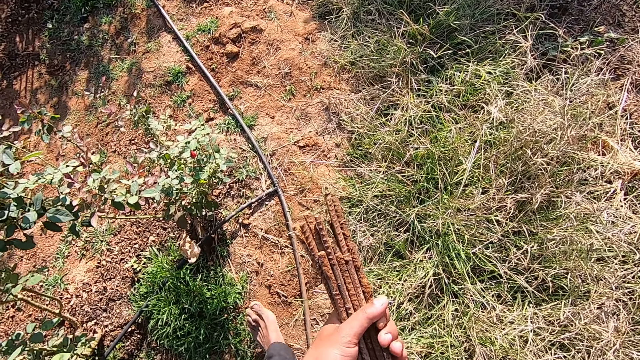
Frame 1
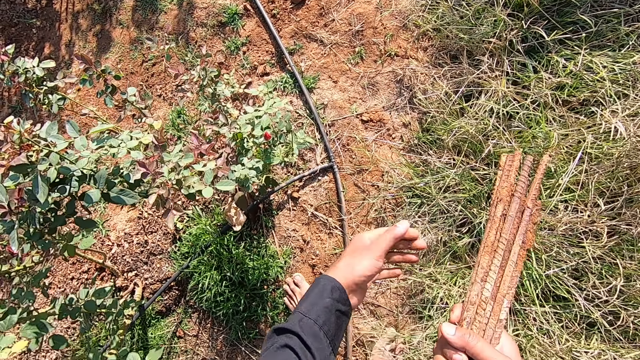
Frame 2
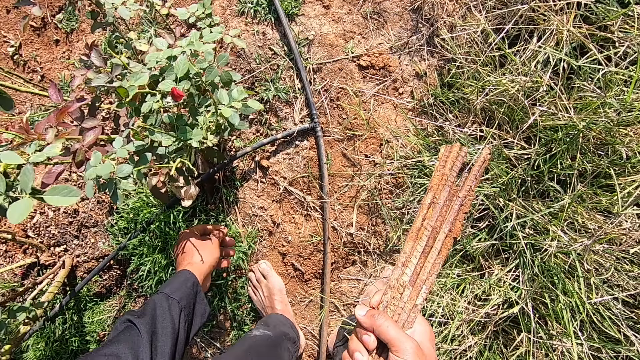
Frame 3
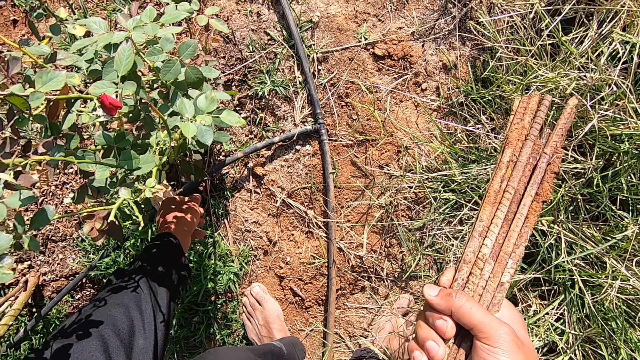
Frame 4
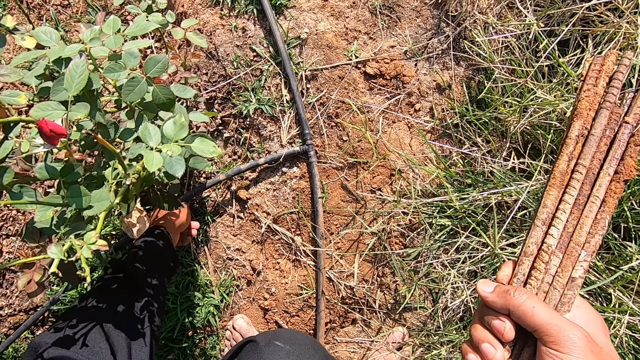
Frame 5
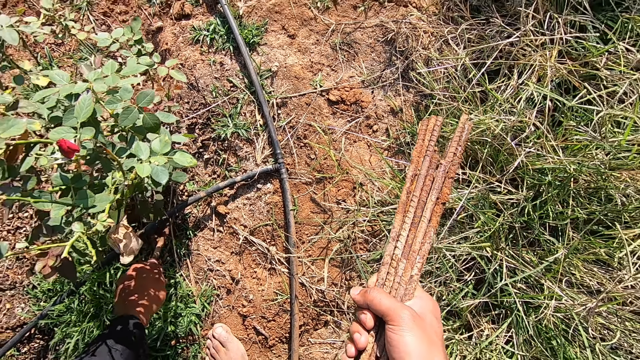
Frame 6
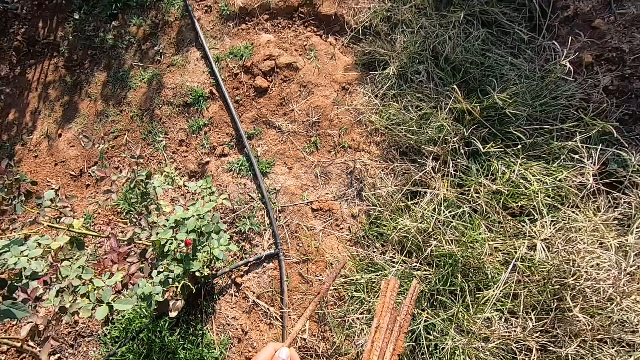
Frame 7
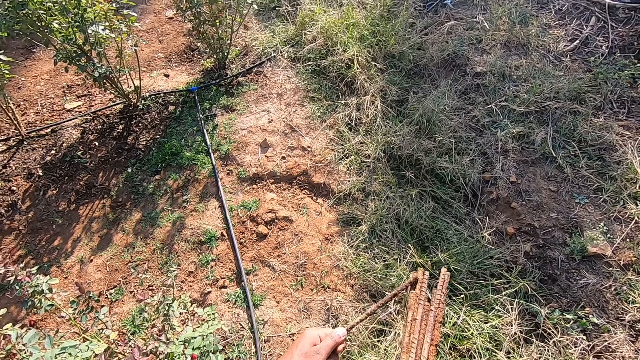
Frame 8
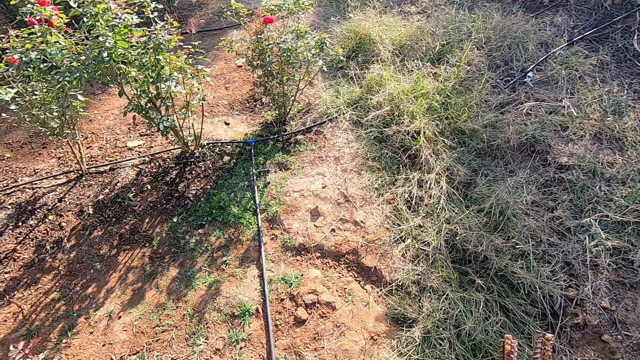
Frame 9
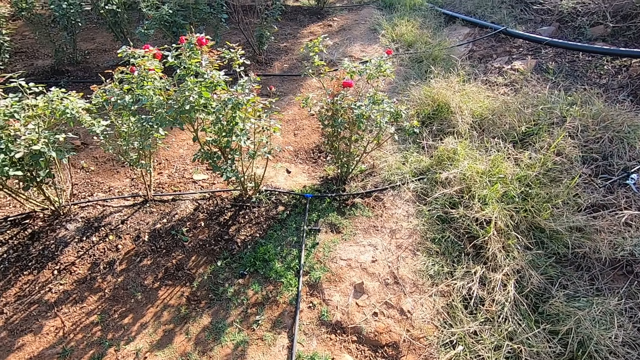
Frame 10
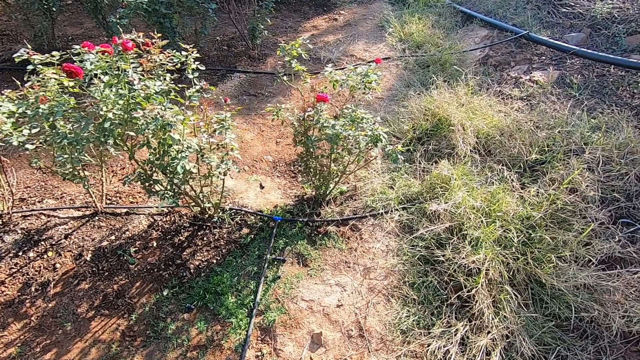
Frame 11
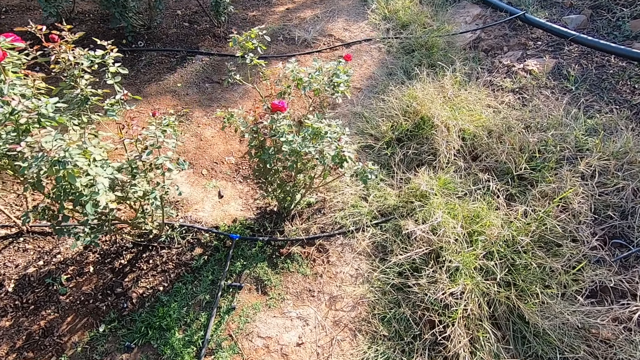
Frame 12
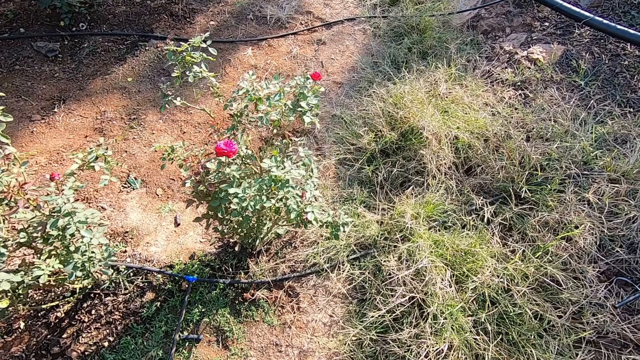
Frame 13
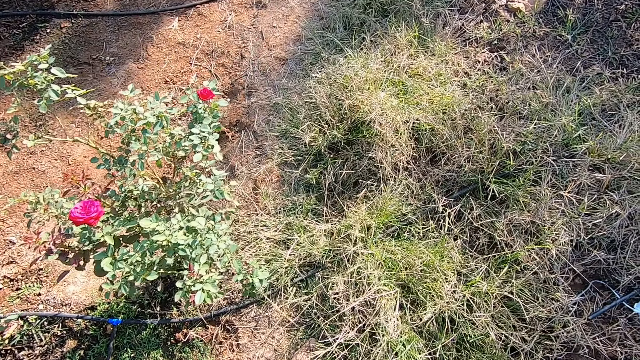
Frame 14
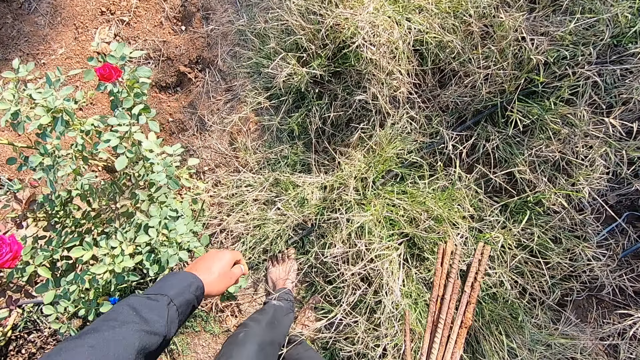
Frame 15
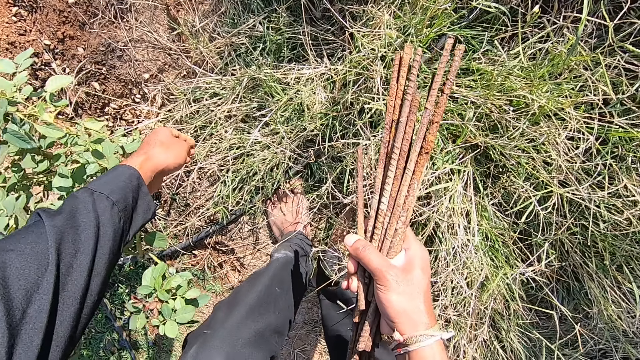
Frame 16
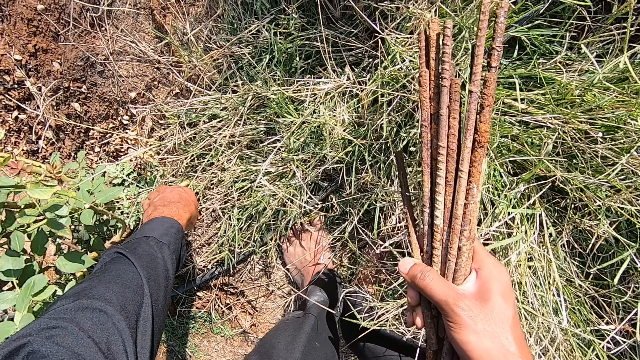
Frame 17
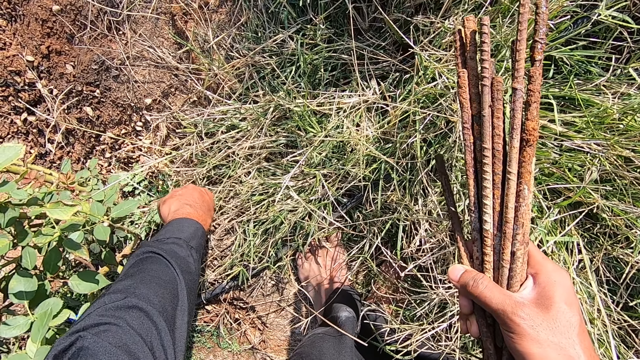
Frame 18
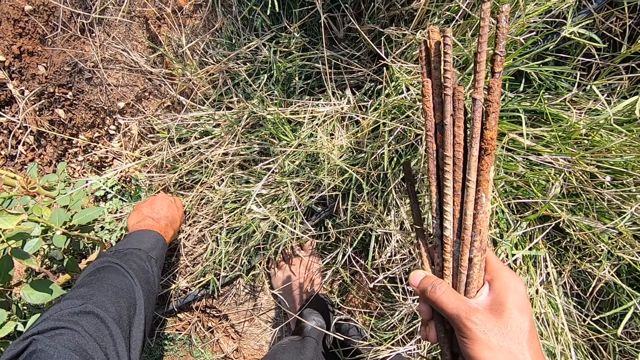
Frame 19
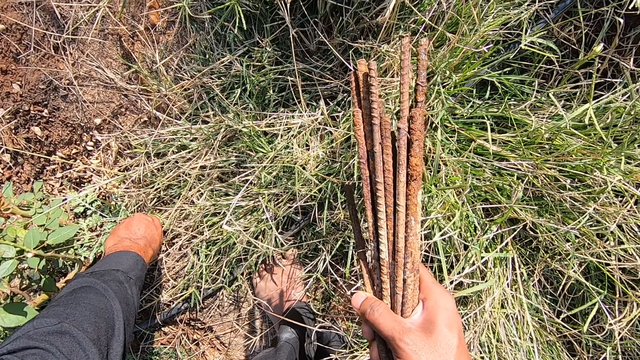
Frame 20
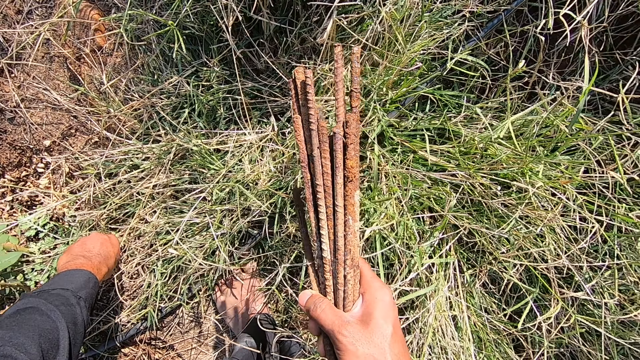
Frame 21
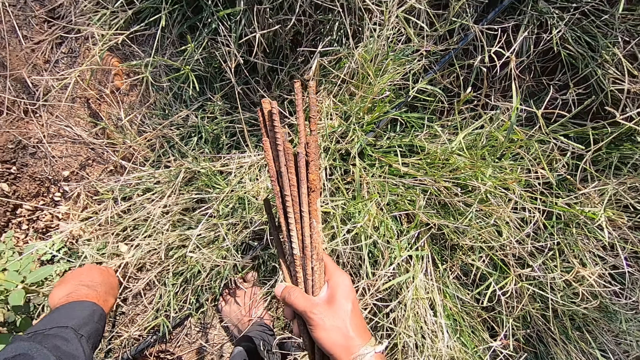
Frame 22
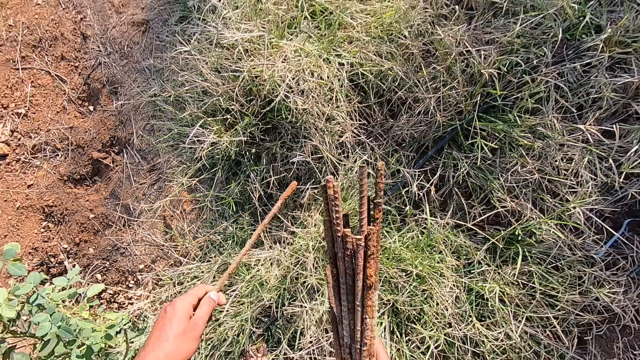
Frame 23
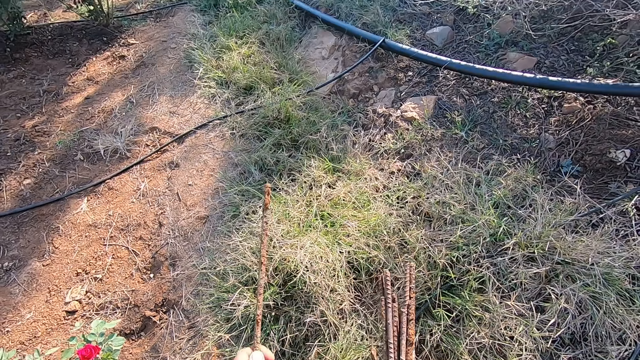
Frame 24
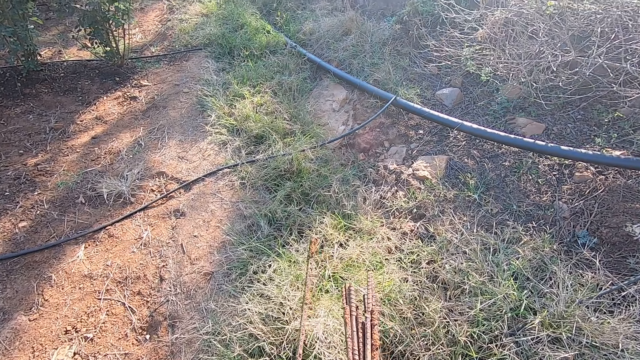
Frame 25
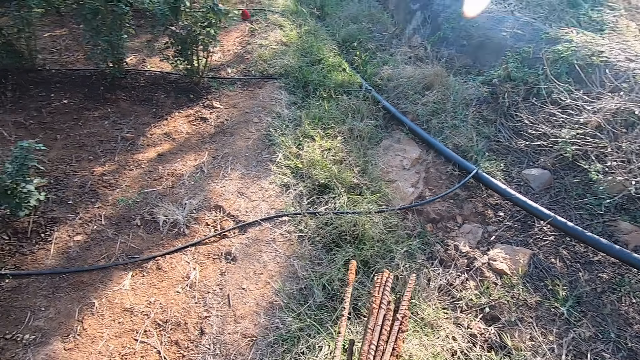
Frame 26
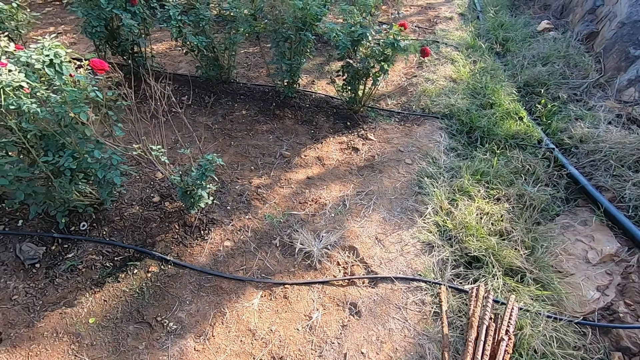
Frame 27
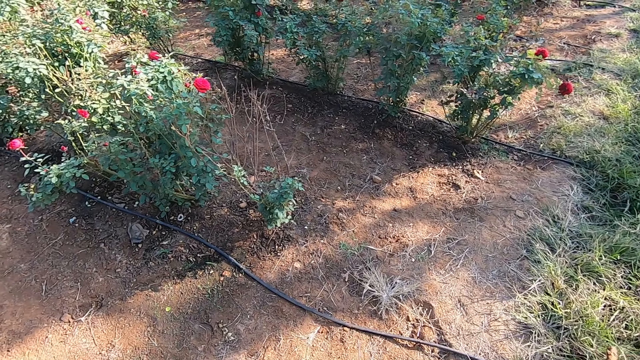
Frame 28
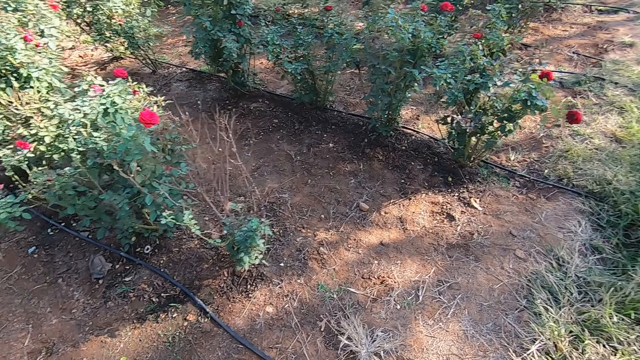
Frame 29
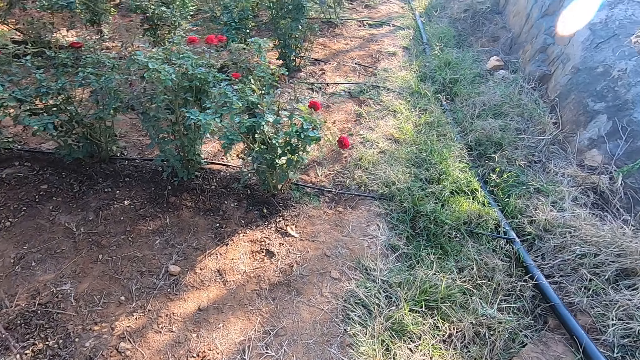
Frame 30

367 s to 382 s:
The camera wearer passes the pile of iron rods from his left hand to his right hand. He picks up an iron rod on the ground with his left hand. He hits the iron rod in his left hand on the iron rod in his right hand. He walks in the garden. He picks up an iron rod on the ground with his left hand. He pulls the metal rod. He hits the iron rod in his left hand on the iron rod in his right hand. He walks in the garden.

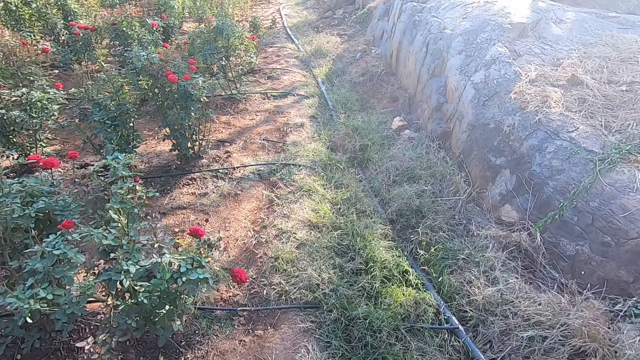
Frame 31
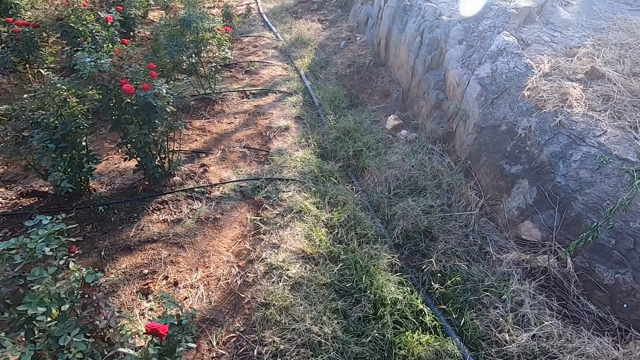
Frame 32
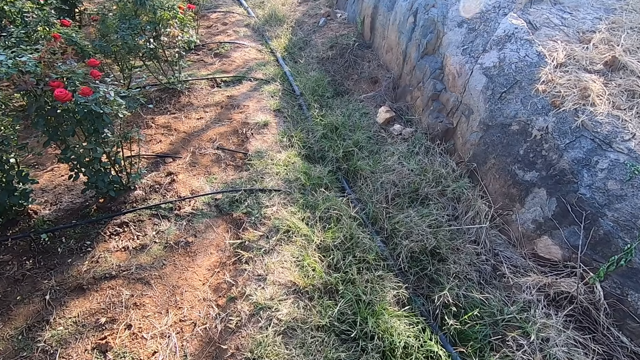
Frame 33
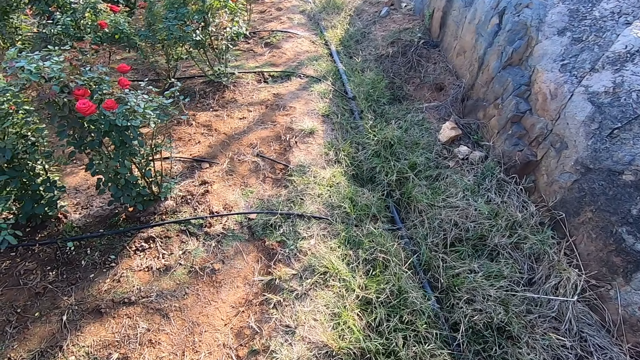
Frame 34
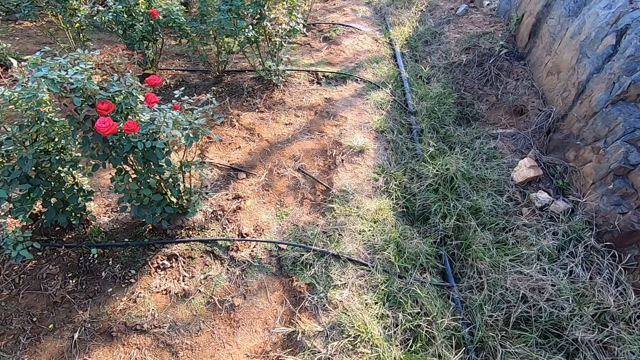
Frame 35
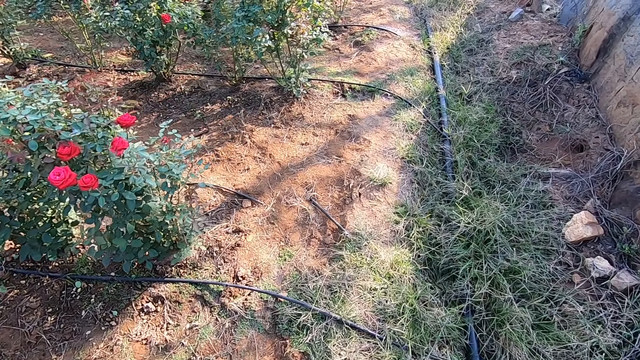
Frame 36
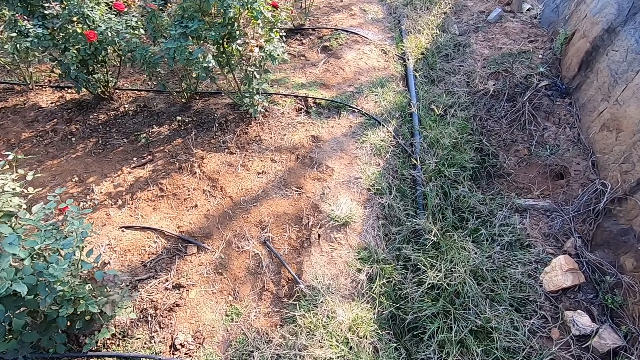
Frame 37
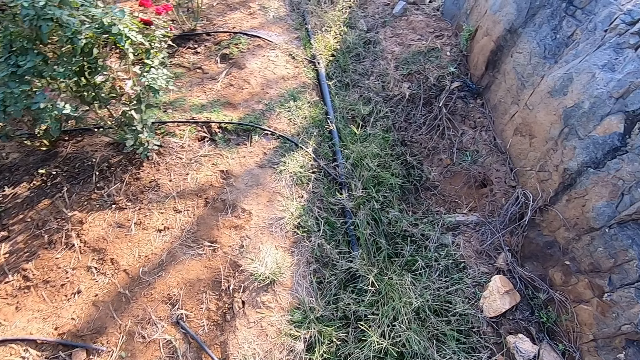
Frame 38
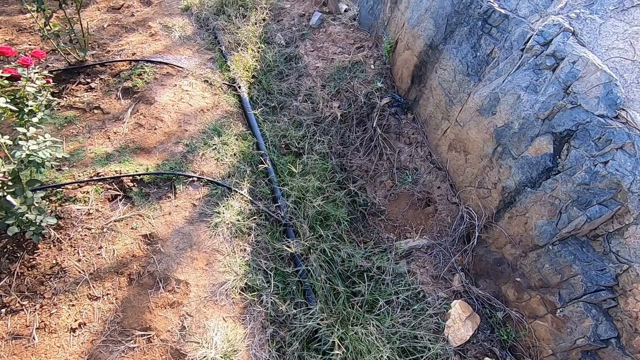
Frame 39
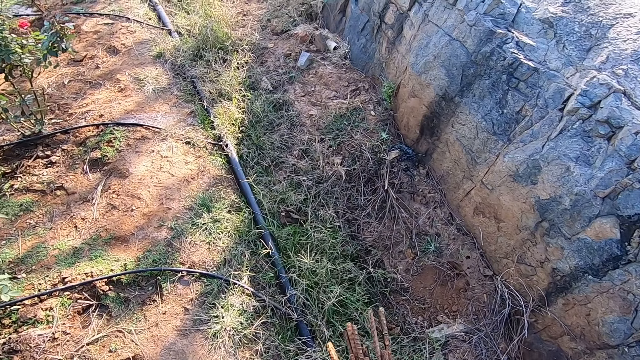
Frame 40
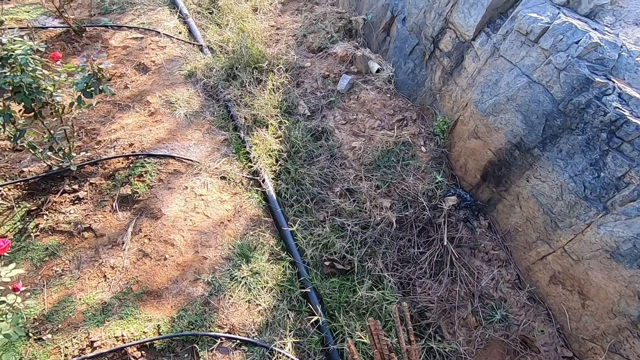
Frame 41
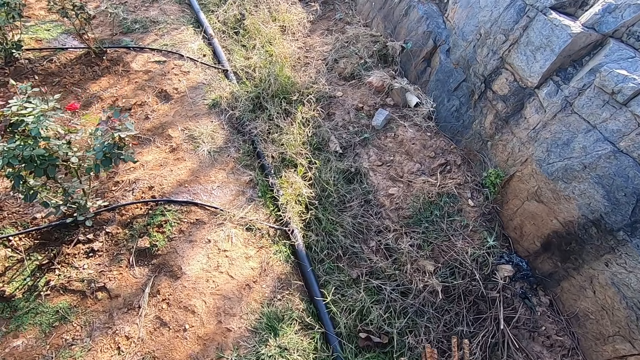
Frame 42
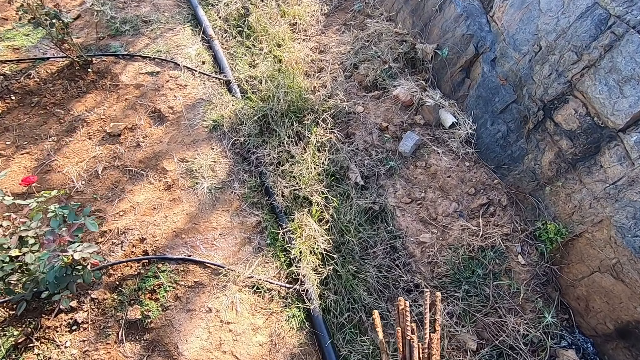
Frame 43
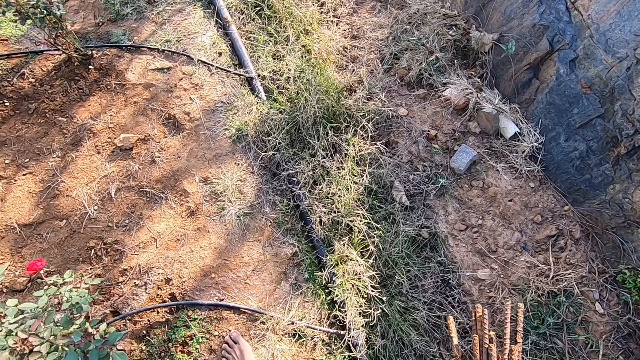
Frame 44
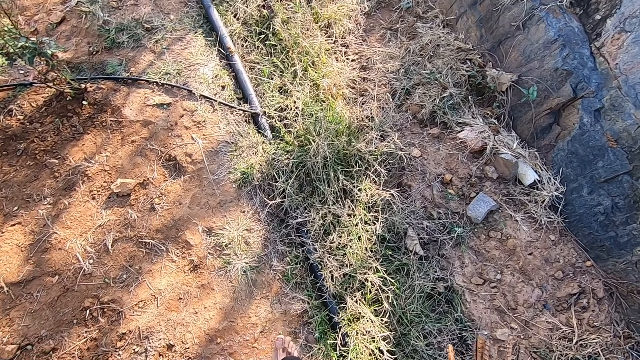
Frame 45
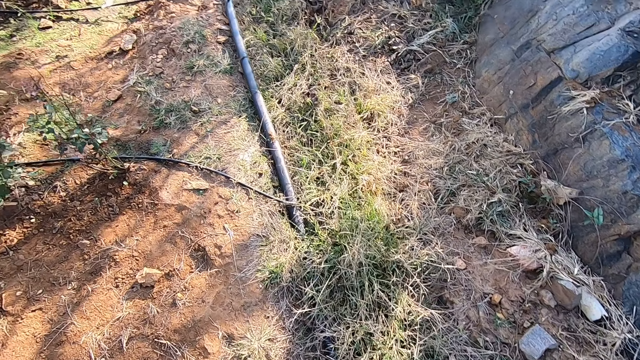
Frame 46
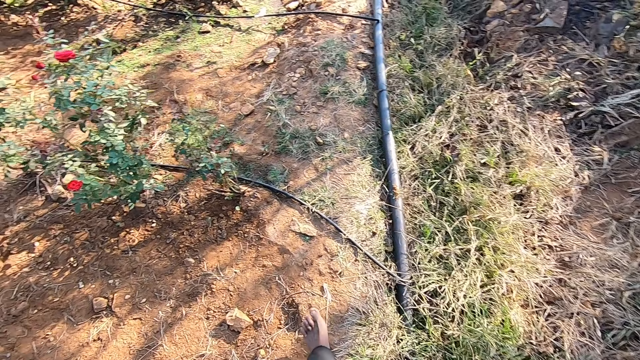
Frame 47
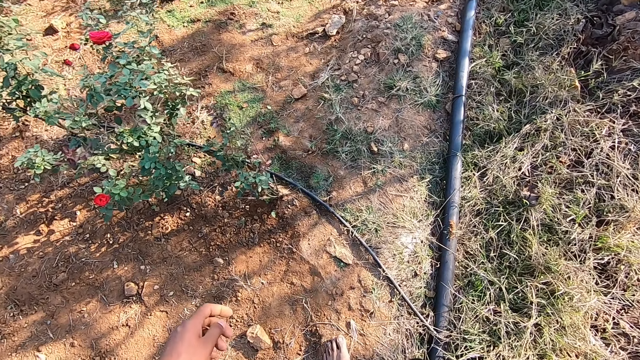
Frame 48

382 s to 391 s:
The camera wearer carries a metal rod.
